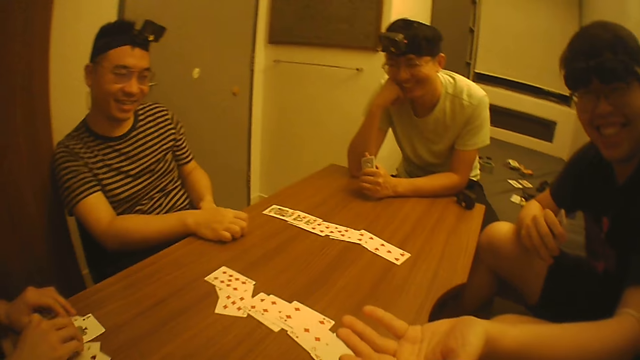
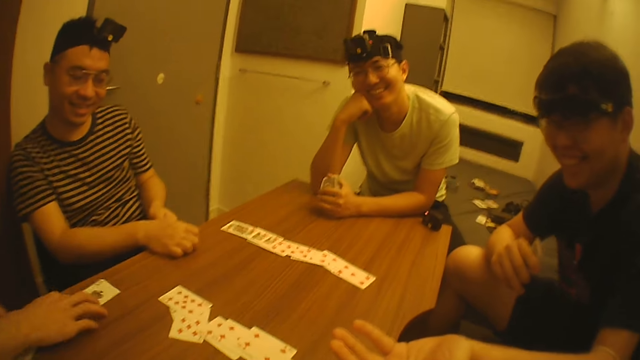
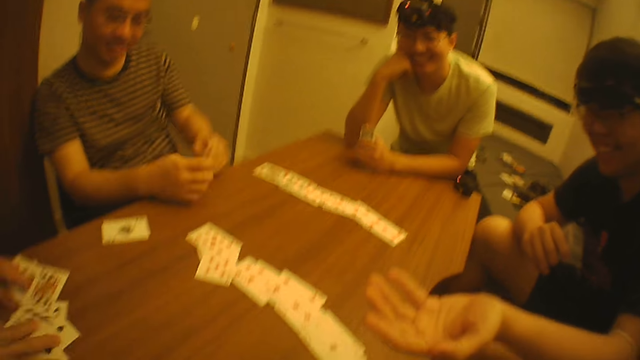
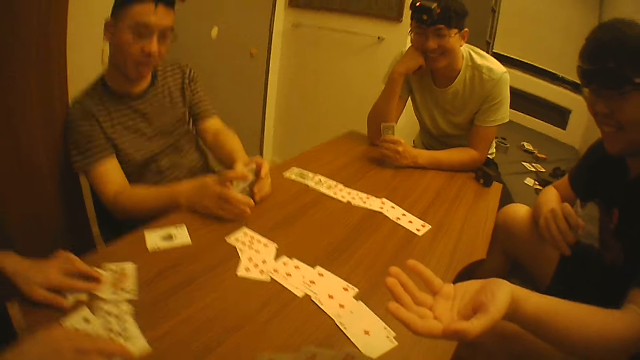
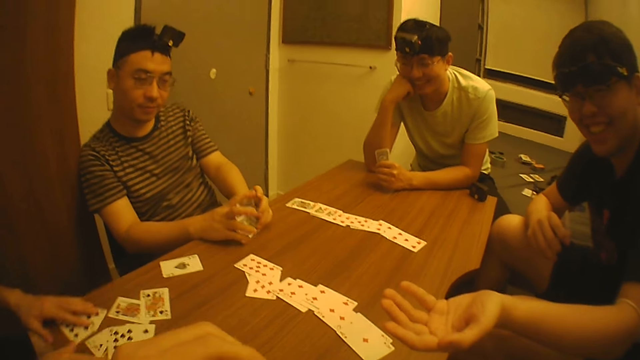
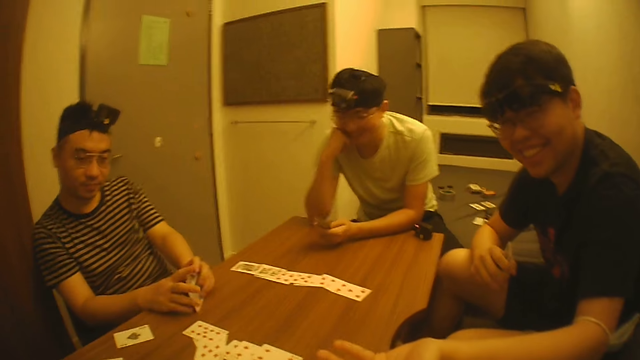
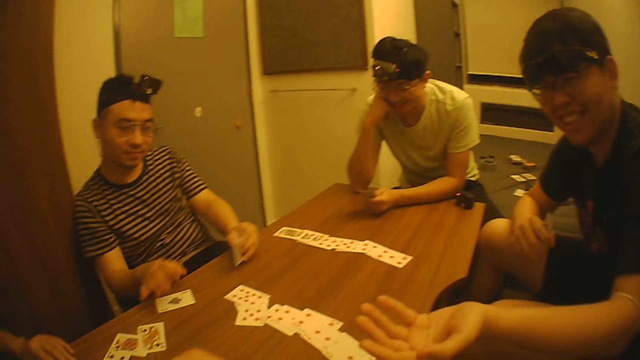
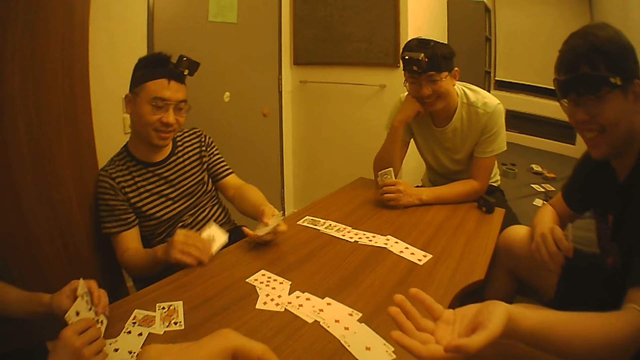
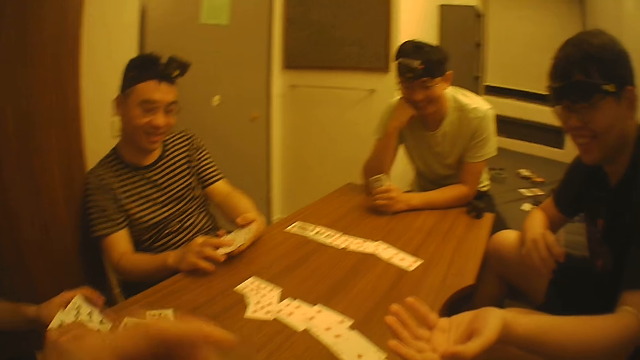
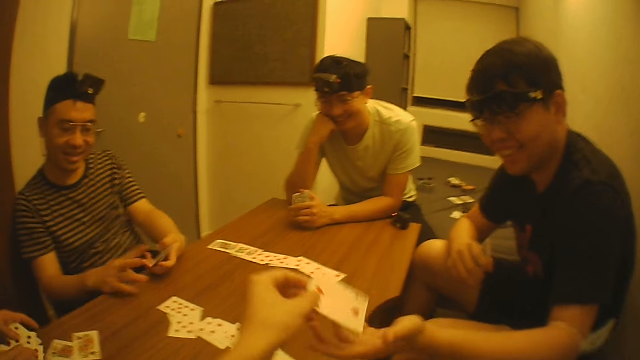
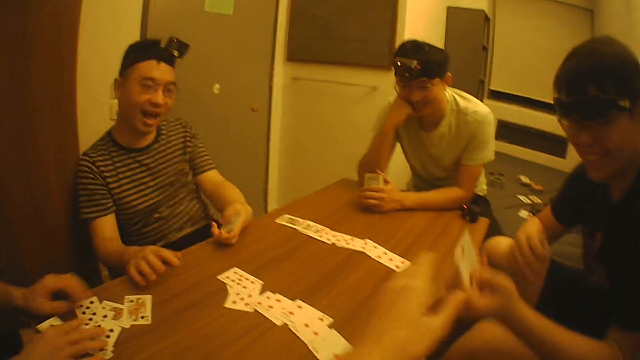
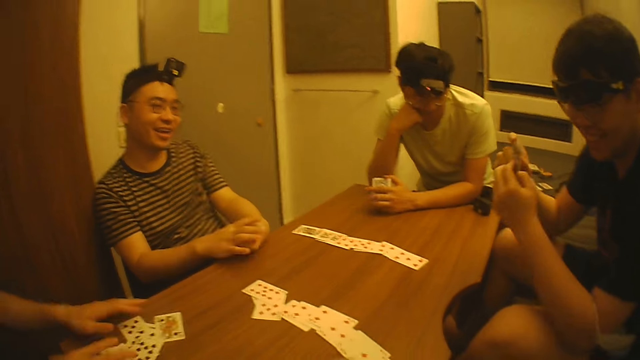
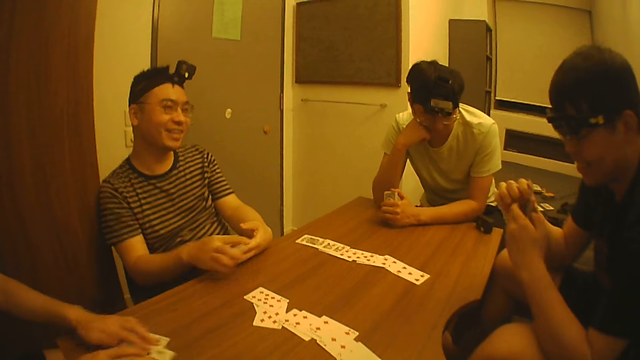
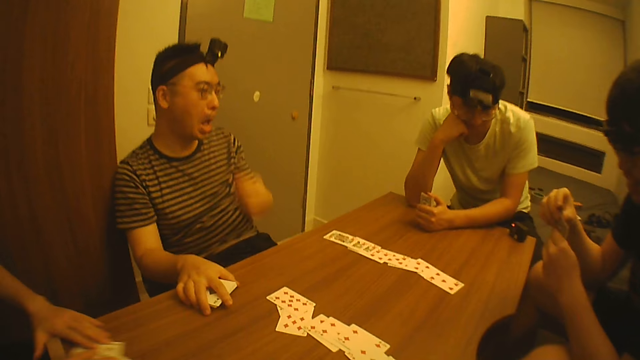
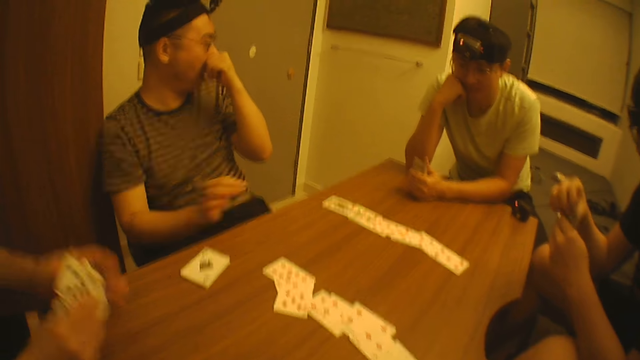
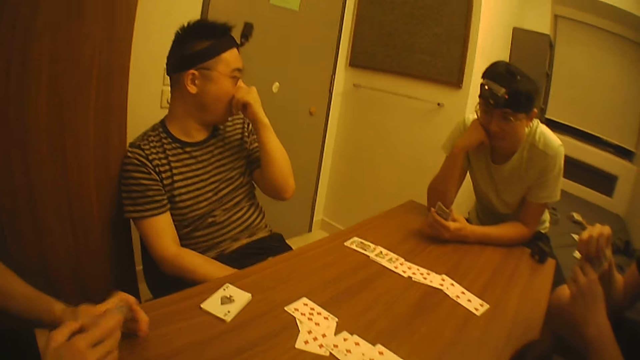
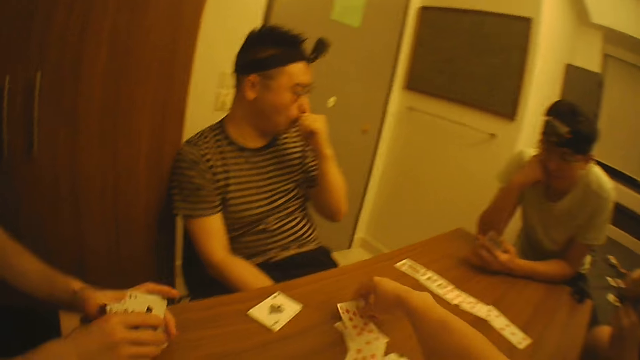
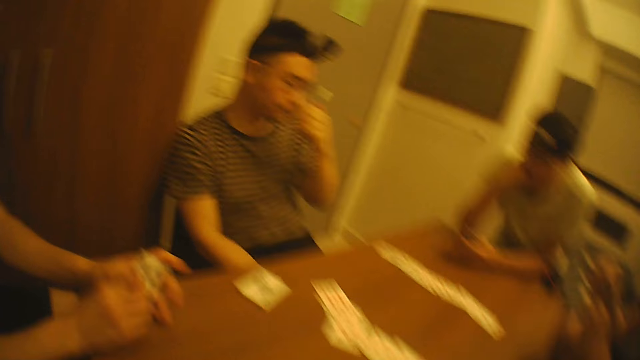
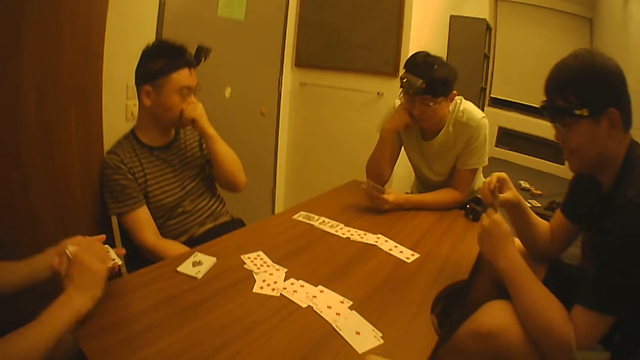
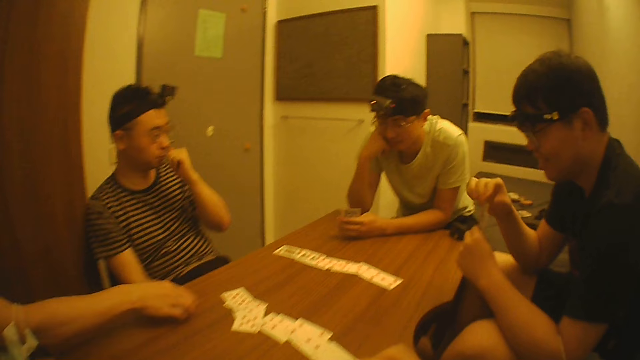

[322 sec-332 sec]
The camera wearer interacts with a man. Another man places a card on the table. The camera wearer holds the cards with his hand. A third man moves a card in his hand. The camera wearer picks up a card from the table and passes another card to the first man with his left hand. He touches his nose. He puts another card on the table with his right hand. He drops his hand.

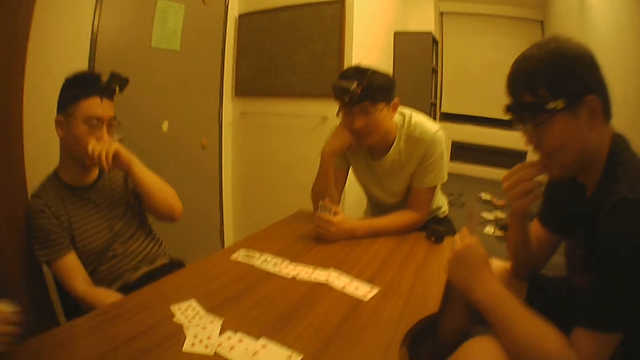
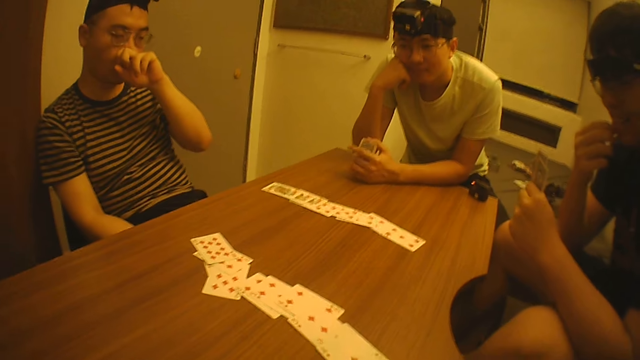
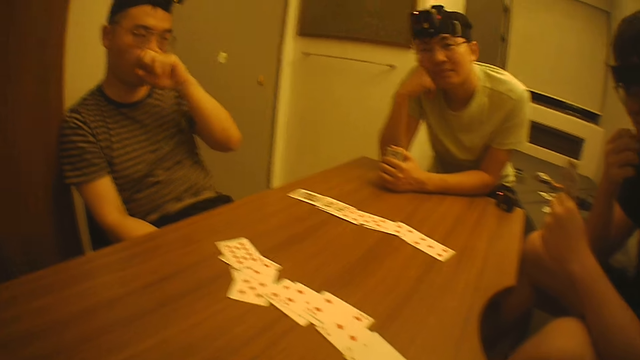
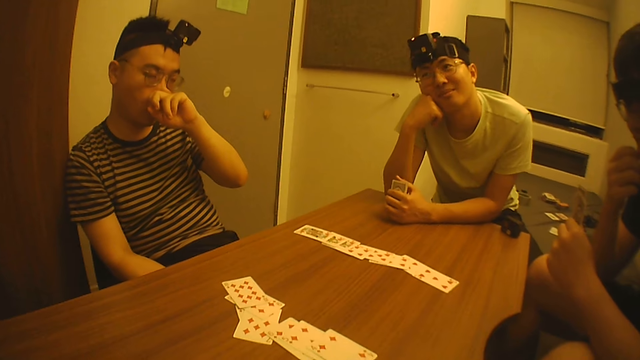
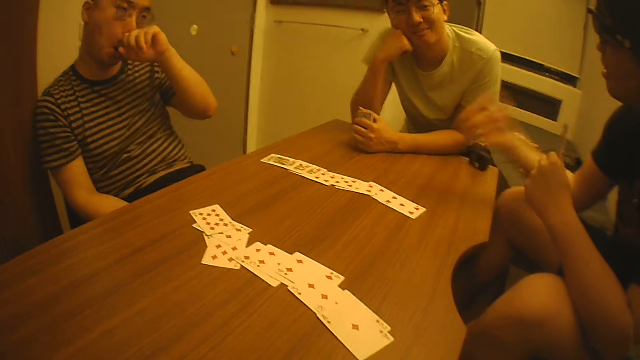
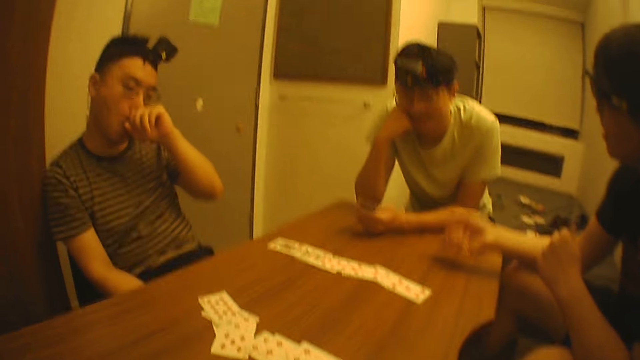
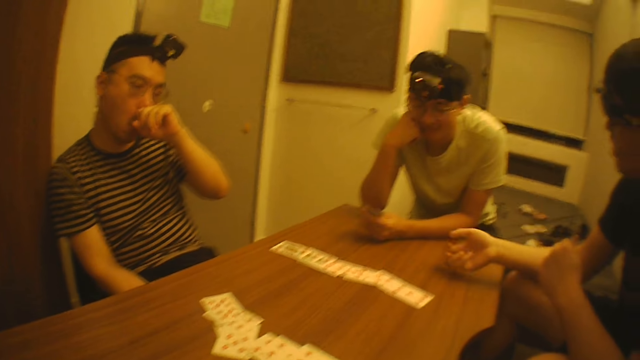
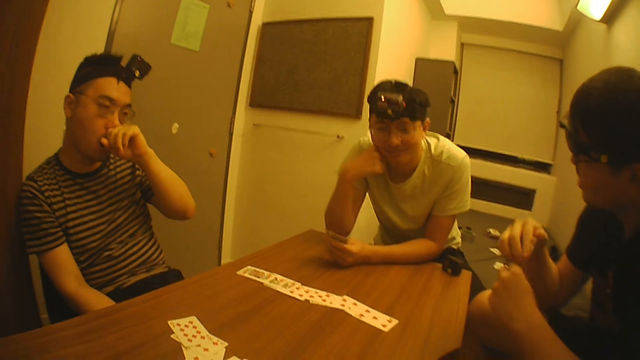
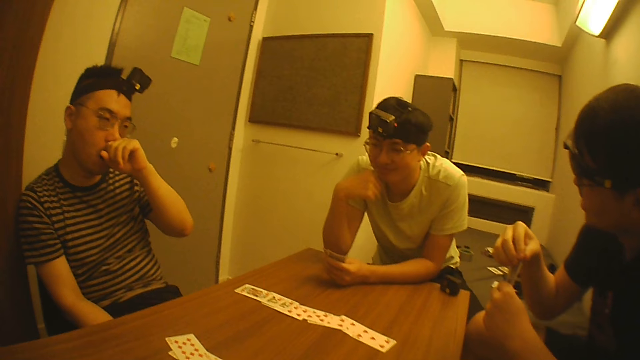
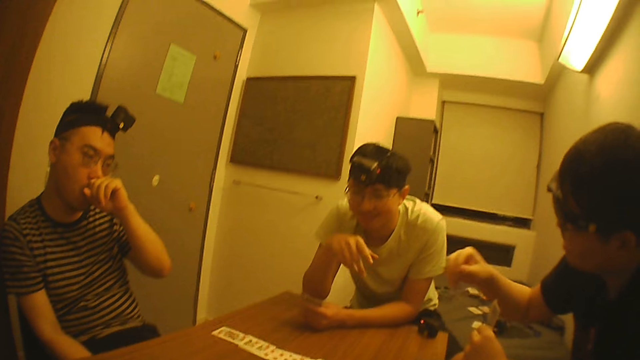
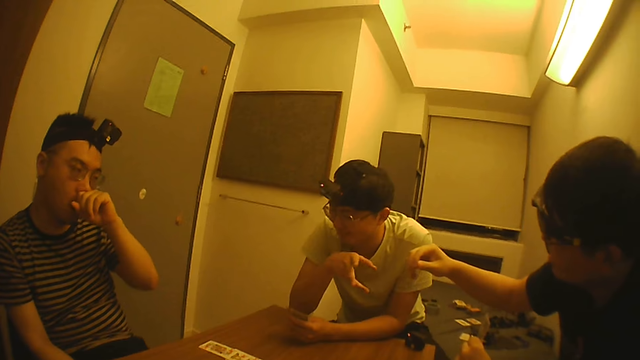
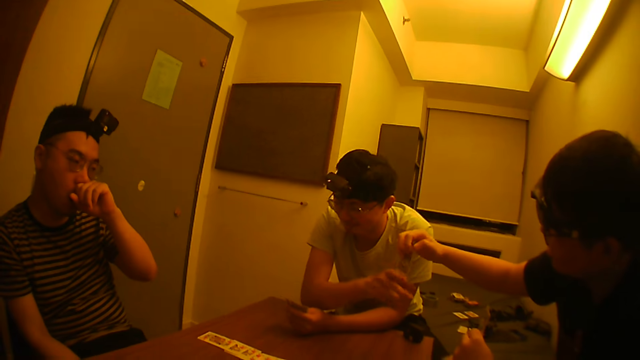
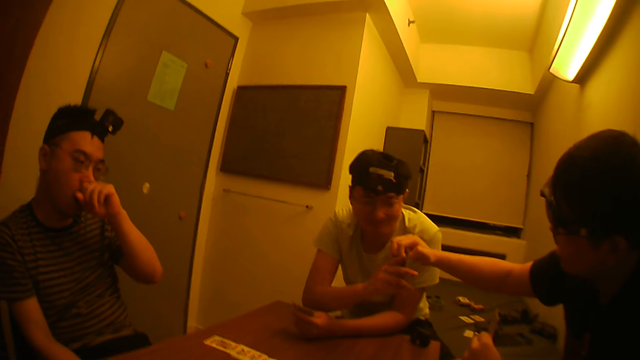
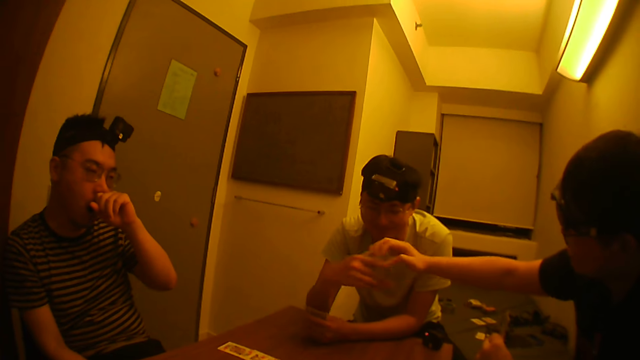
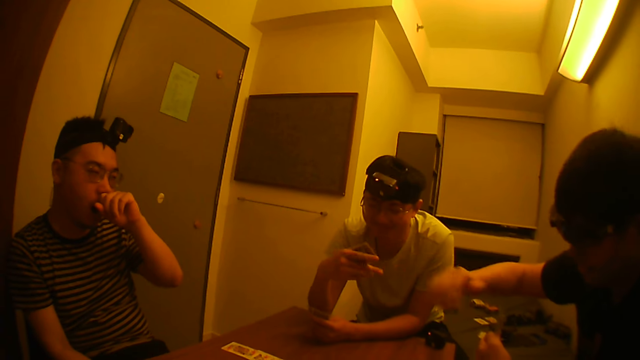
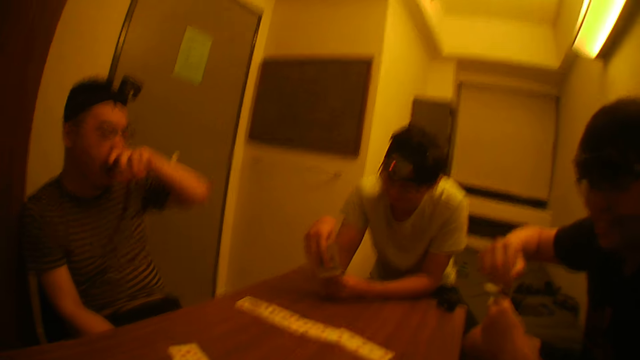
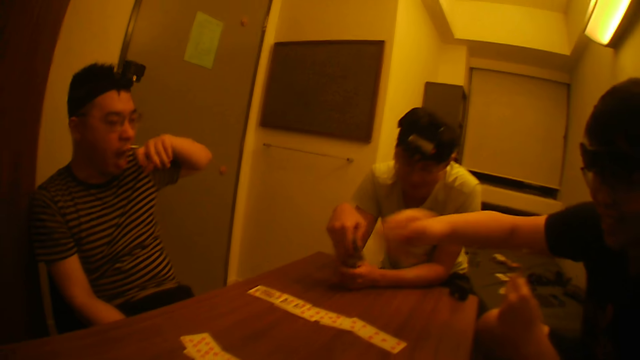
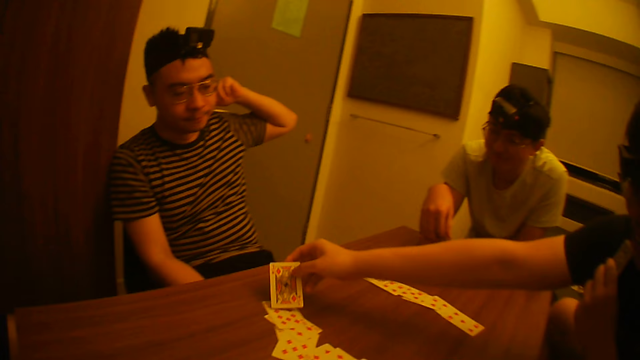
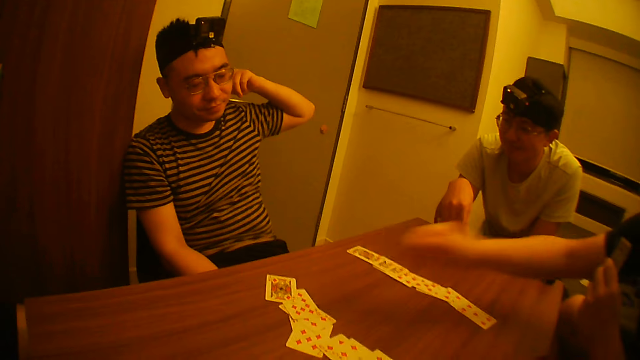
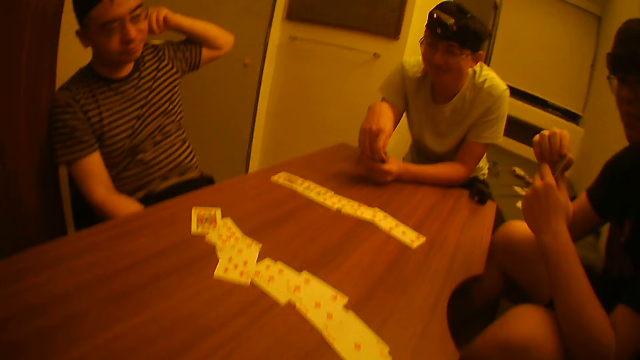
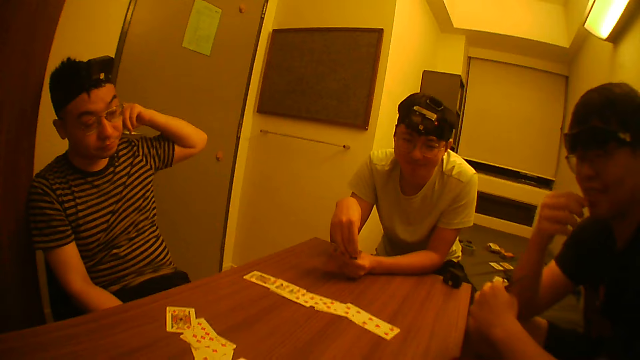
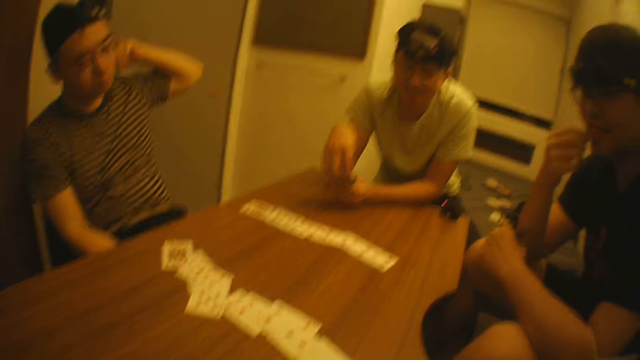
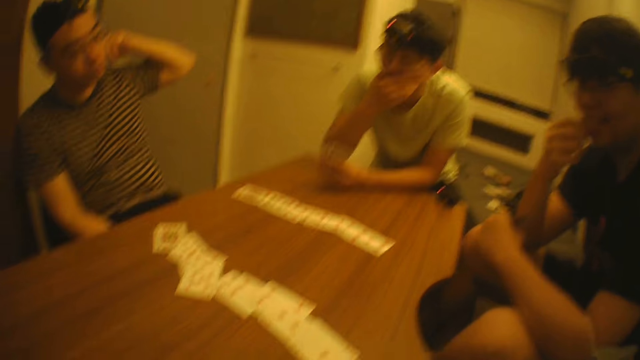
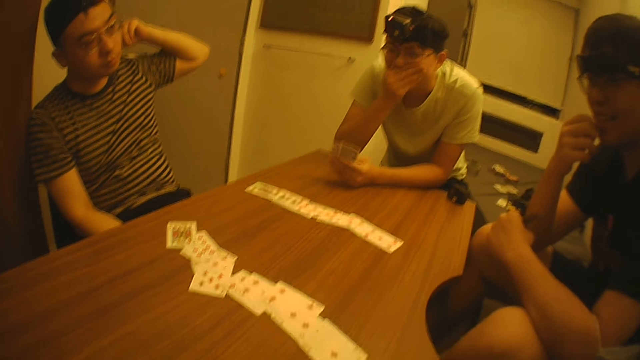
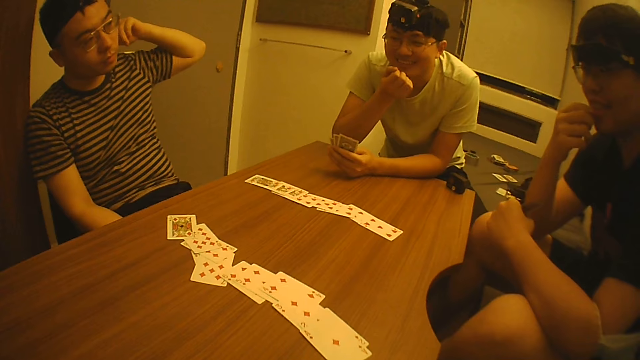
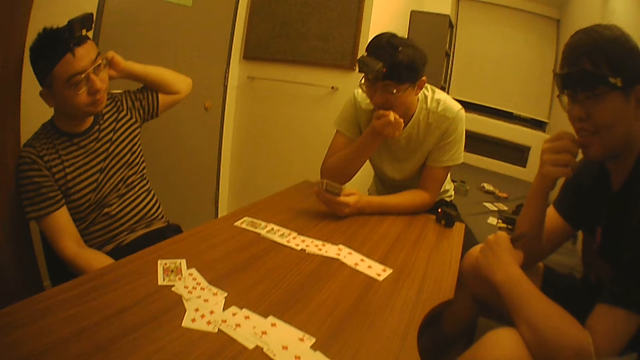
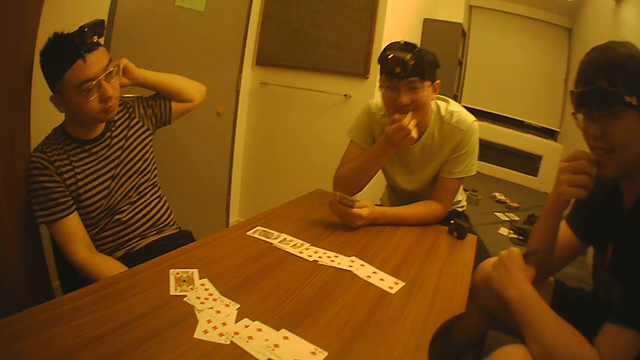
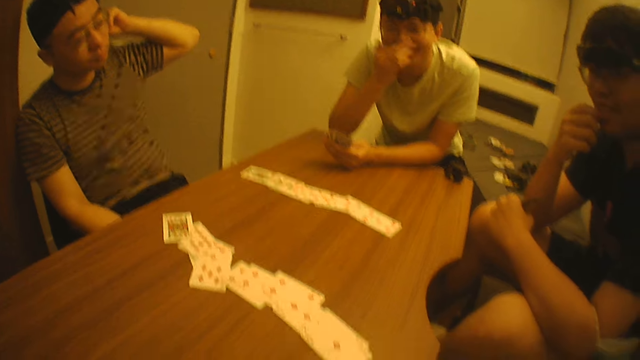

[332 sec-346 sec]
A man touches his nose. The camera wearer wipes his nose with his hand. The man knocks on the table with his right hand. The man picks up a card. The man passes another card to another man. The camera wearer holds his ear with his hand. The first man puts another card on the table. He removes his hand from the table. The other man touches his eyes with his hand and wipes his lips with his hand.
